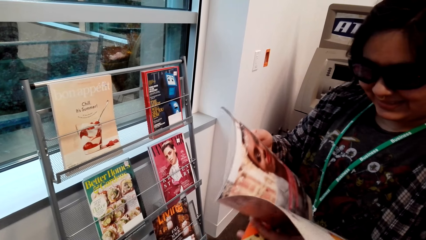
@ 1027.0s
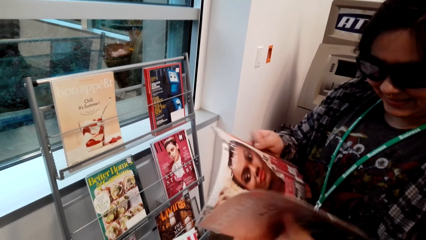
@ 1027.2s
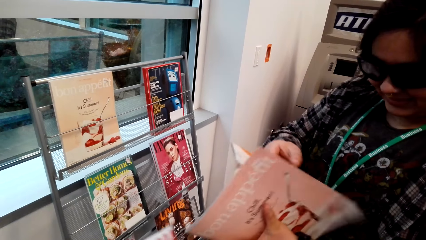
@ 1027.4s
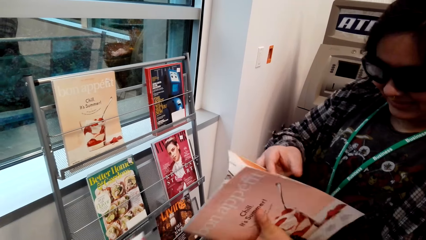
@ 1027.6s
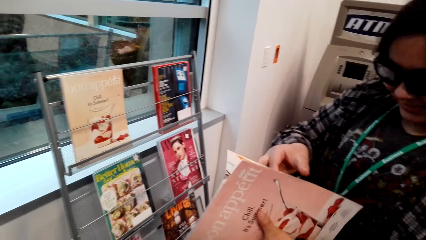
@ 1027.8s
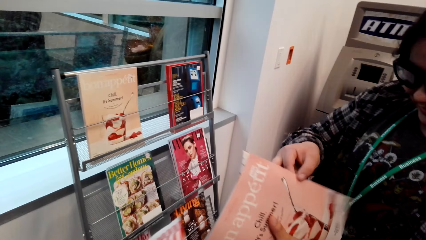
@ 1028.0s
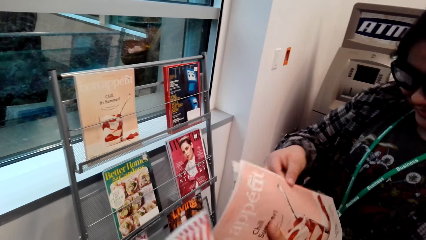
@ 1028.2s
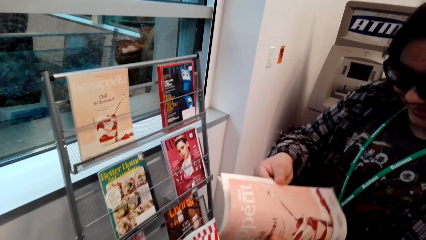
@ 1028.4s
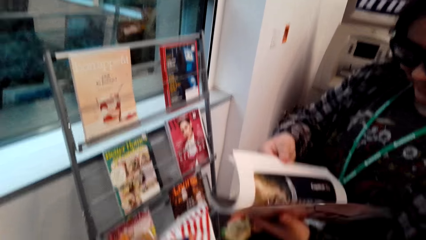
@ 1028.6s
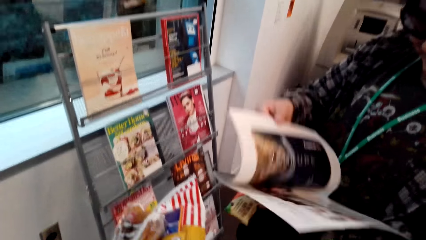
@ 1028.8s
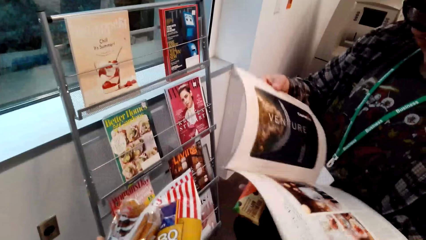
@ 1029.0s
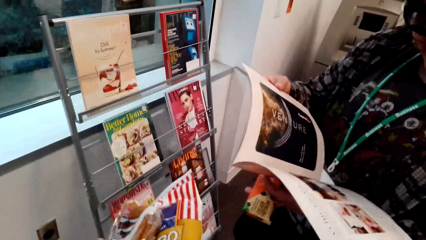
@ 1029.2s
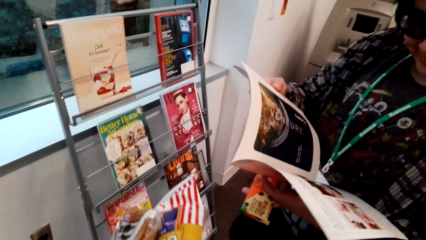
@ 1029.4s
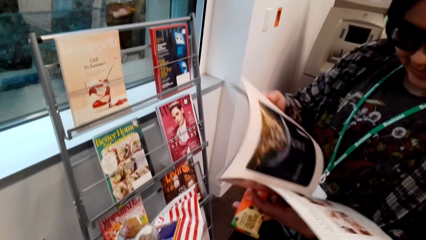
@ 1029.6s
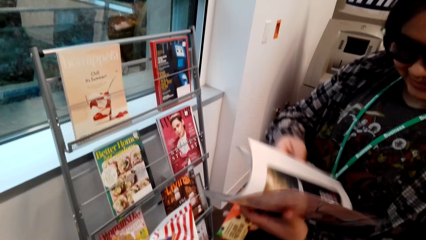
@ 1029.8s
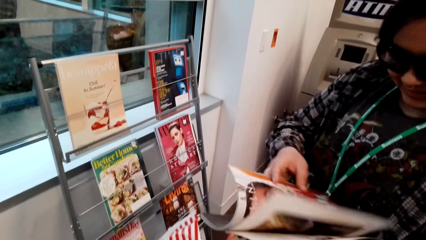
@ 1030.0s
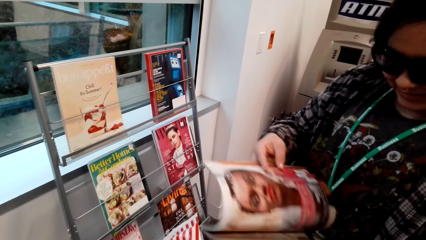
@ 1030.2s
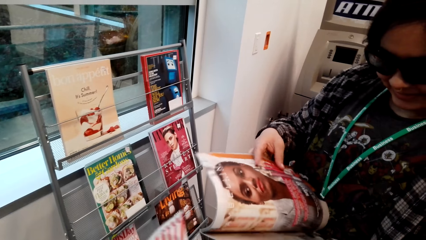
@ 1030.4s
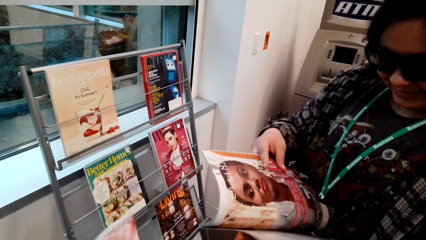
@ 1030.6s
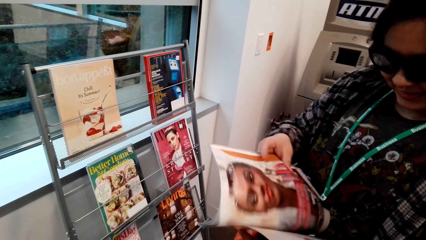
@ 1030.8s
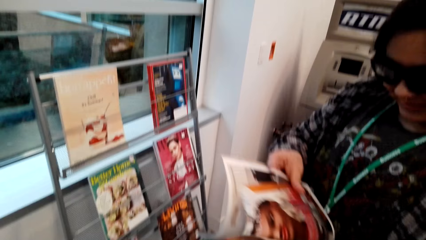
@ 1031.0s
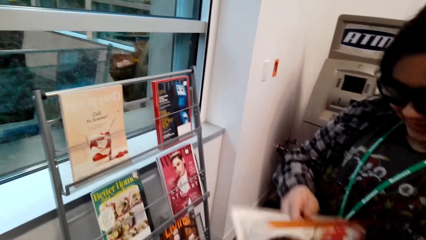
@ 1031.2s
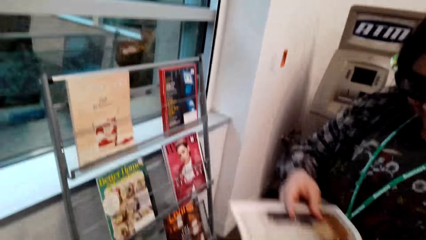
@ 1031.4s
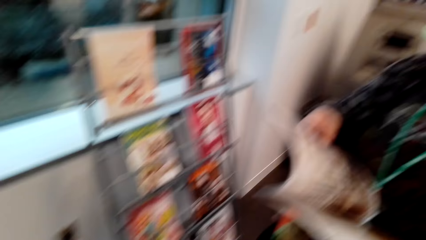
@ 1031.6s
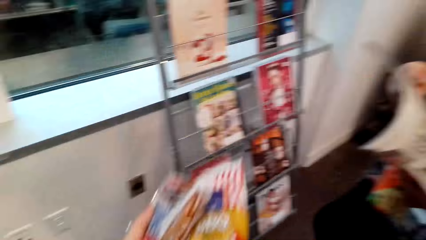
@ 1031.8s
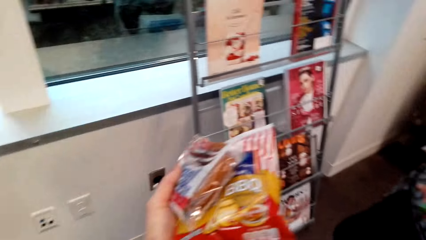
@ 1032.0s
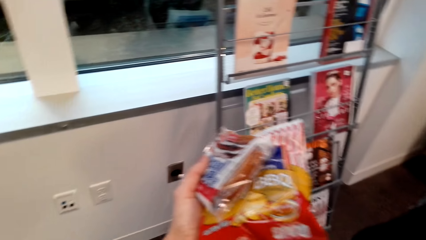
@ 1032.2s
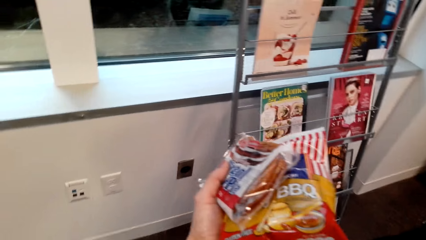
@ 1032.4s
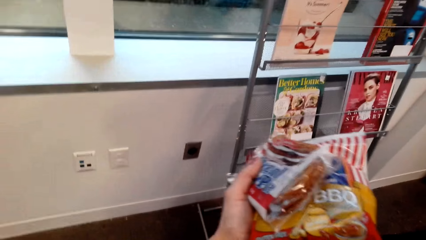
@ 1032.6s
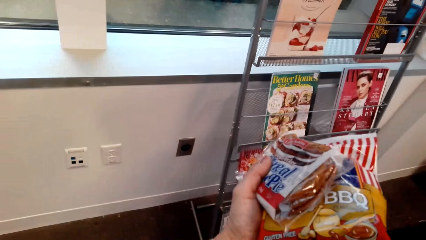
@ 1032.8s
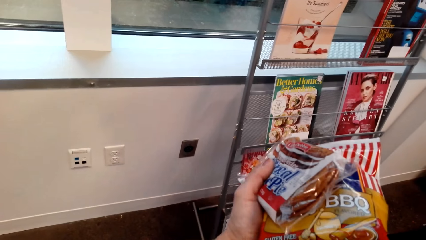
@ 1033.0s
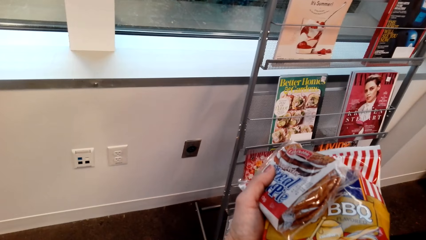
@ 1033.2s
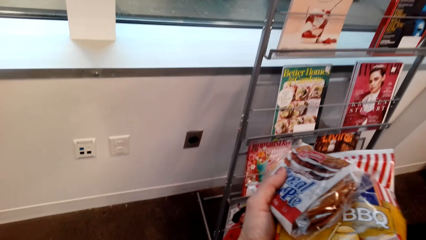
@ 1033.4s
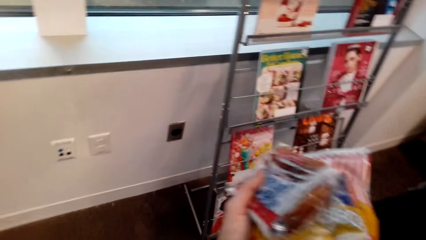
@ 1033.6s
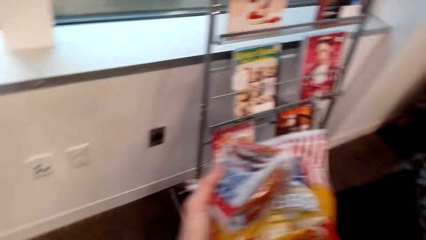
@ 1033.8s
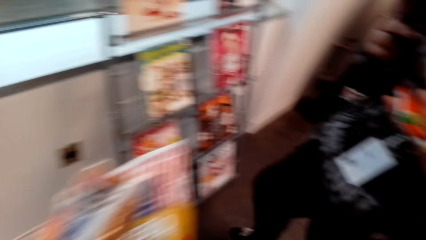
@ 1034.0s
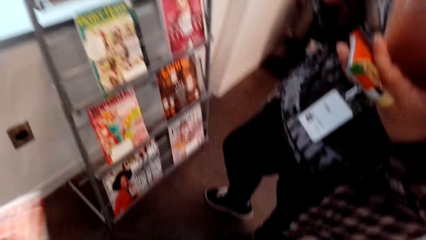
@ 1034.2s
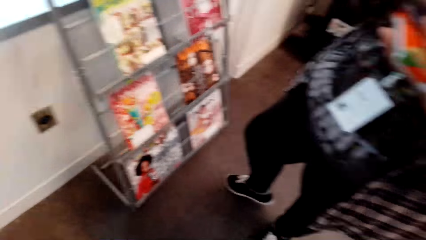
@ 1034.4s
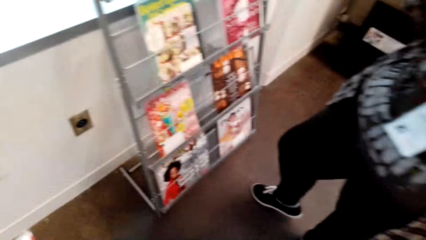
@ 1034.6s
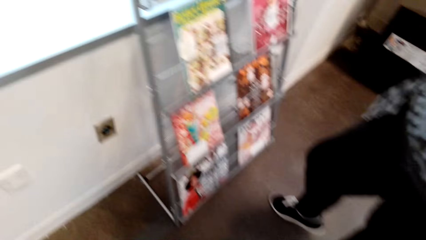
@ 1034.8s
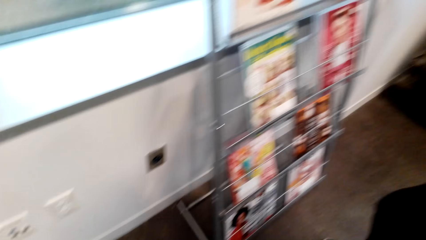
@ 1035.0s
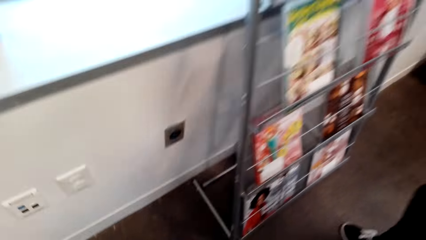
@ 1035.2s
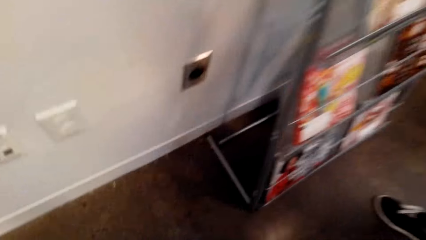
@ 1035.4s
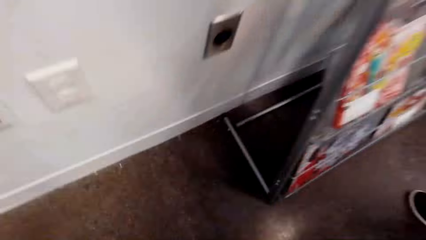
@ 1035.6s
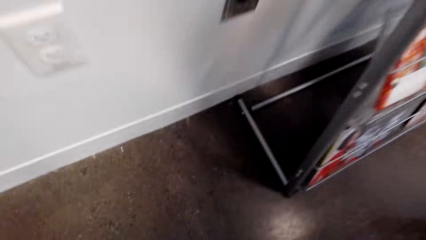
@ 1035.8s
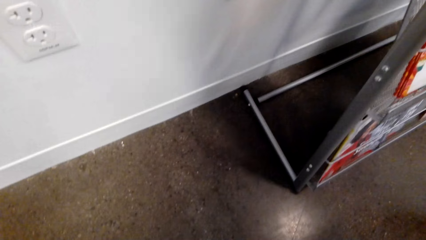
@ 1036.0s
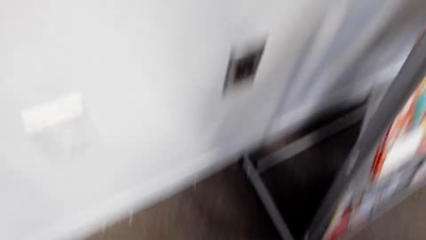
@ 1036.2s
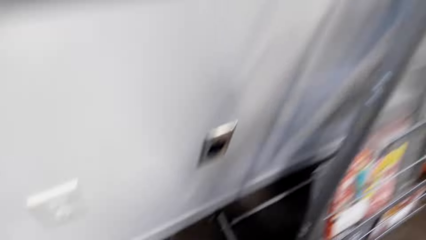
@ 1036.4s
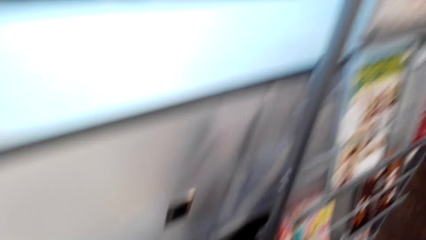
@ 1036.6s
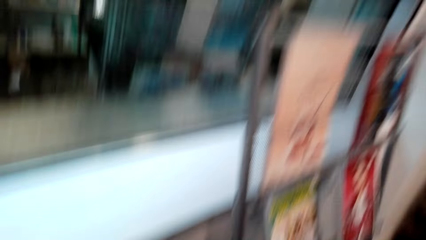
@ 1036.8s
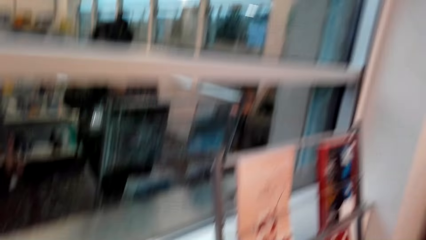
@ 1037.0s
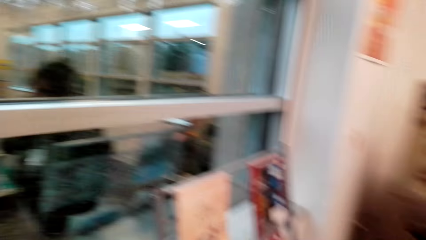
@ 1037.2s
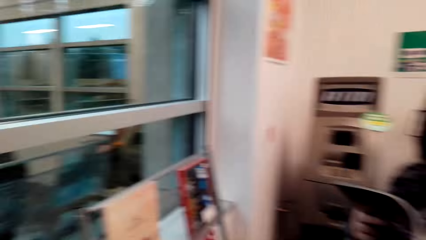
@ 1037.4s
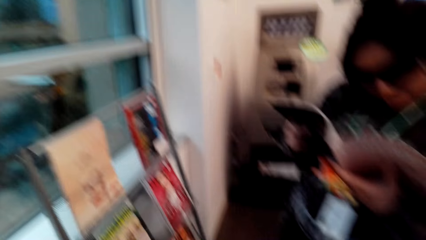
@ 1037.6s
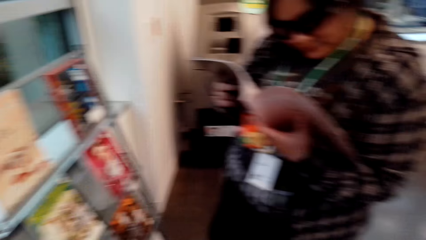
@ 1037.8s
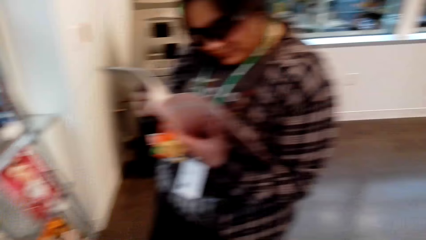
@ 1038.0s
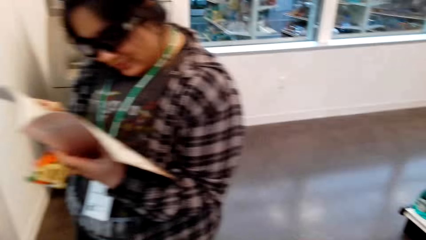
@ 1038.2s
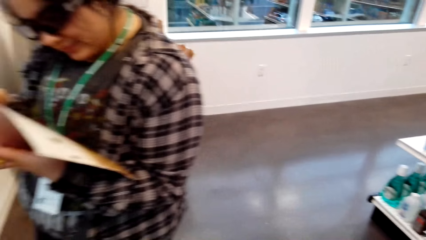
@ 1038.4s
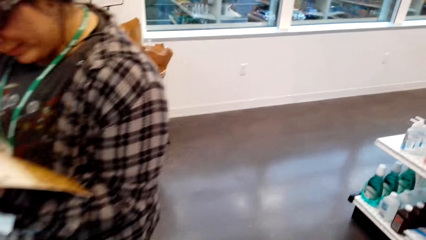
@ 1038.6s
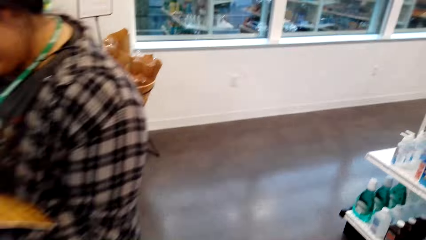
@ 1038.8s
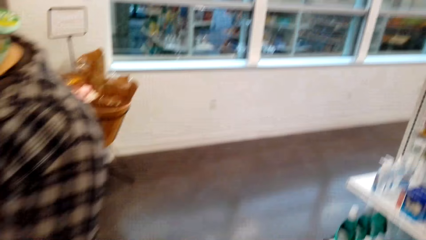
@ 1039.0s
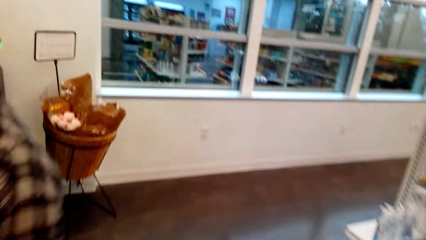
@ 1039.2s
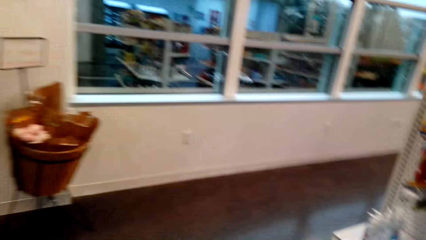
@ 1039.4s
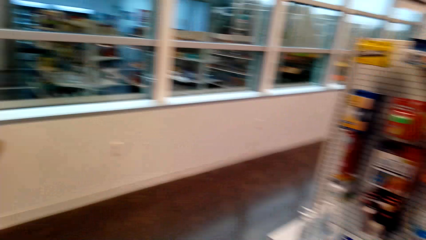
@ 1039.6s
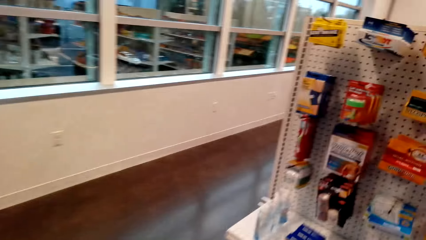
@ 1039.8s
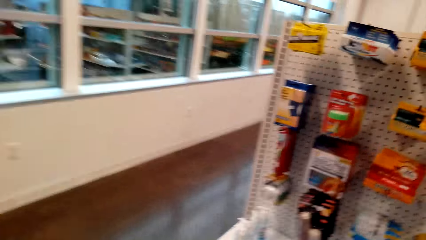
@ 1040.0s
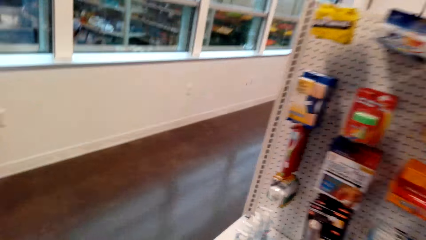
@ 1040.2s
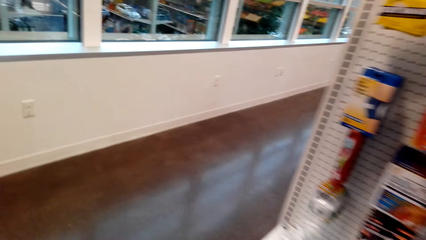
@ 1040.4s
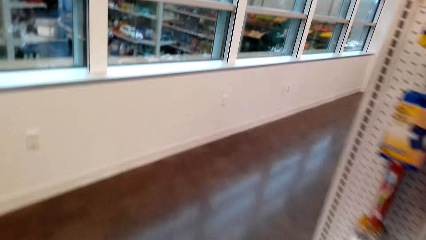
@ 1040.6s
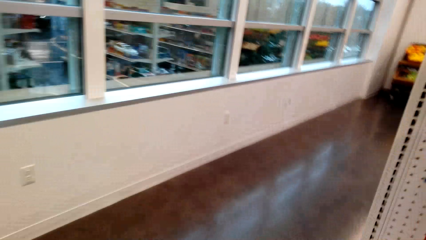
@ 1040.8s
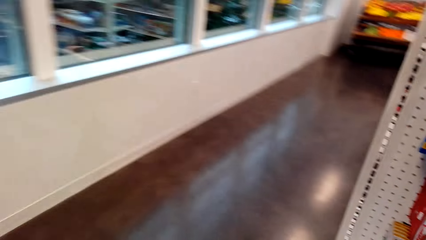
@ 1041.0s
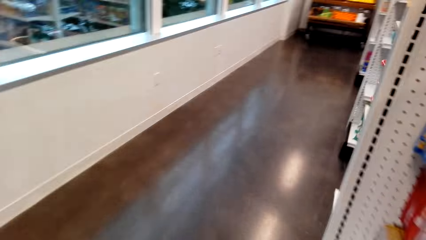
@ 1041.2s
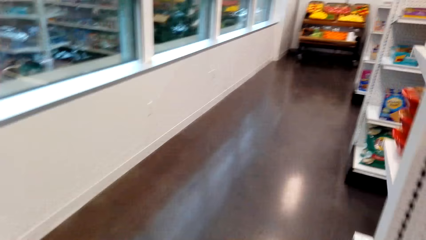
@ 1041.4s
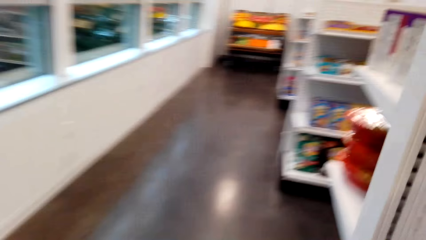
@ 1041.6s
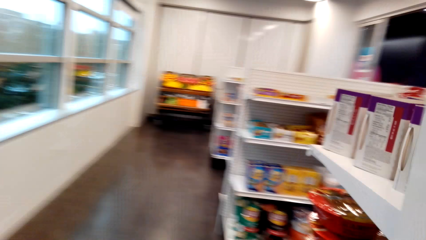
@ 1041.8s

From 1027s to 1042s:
The camera wearer holds packs in front of the glass wall. A lady opens the book pages. The lady opens the book pages again. The camera wearer walks in the store along the shelves.
